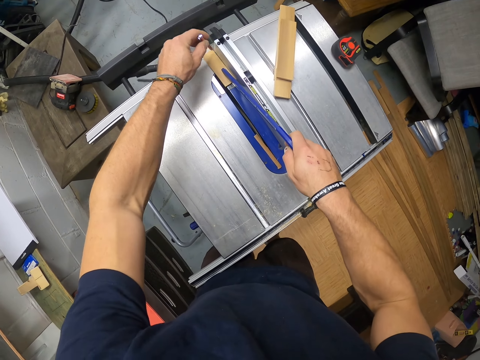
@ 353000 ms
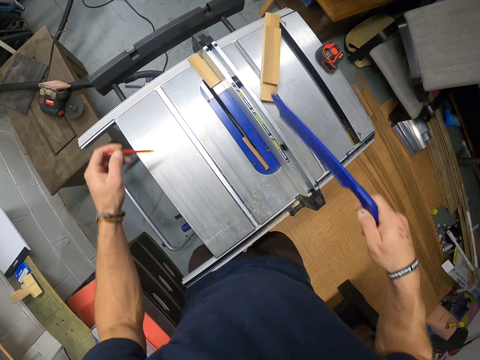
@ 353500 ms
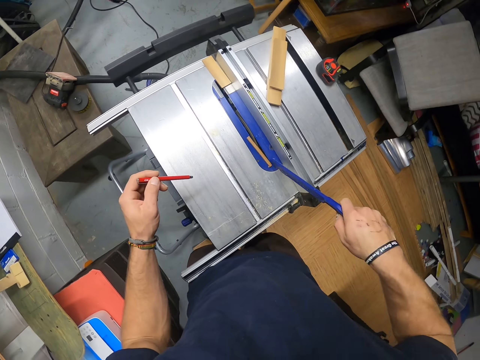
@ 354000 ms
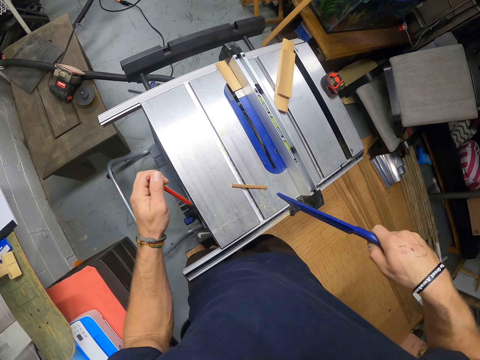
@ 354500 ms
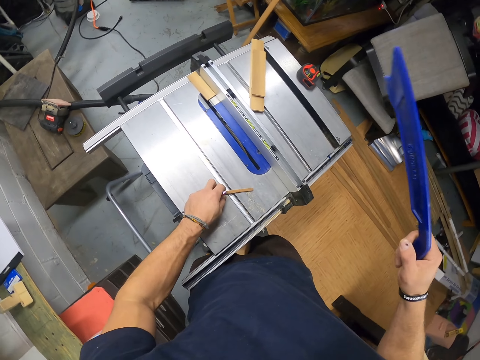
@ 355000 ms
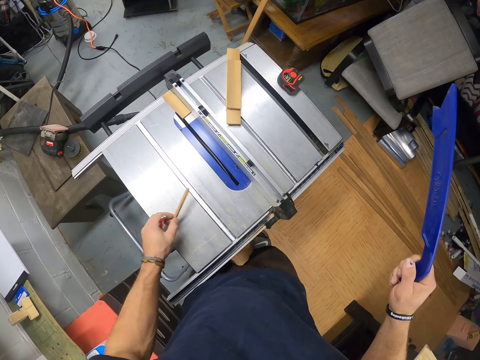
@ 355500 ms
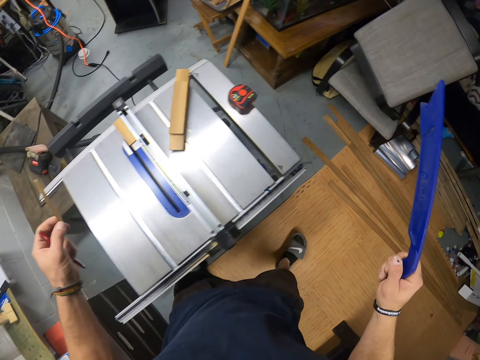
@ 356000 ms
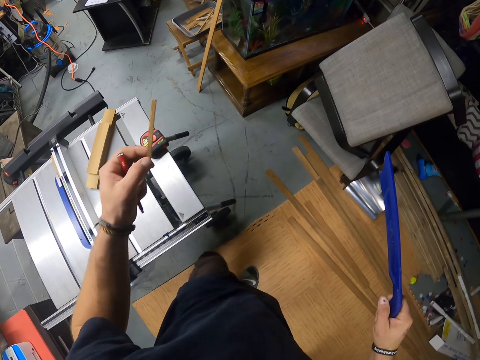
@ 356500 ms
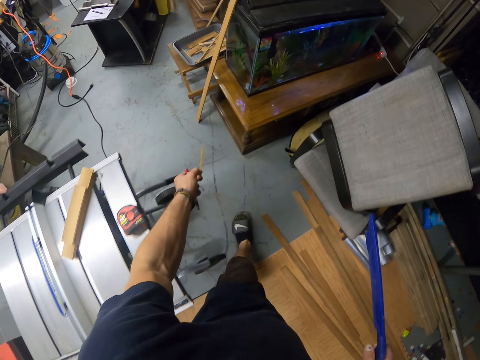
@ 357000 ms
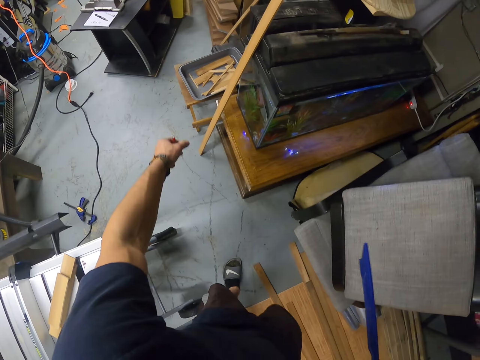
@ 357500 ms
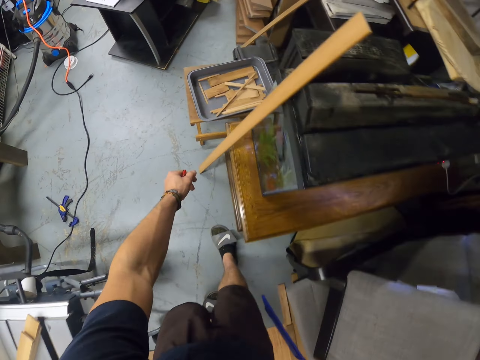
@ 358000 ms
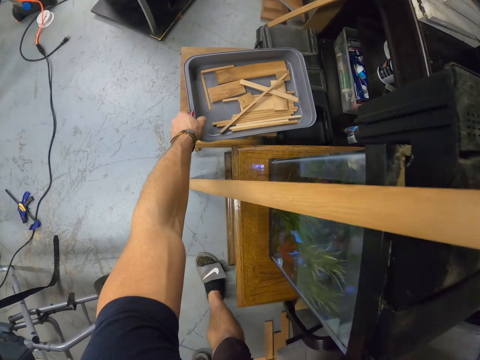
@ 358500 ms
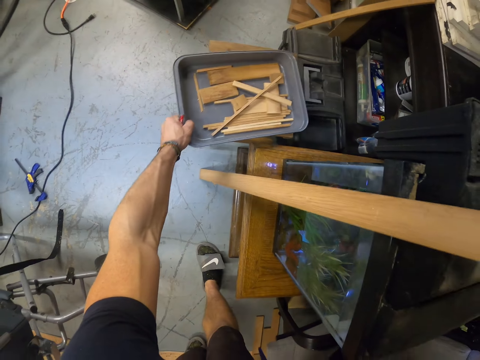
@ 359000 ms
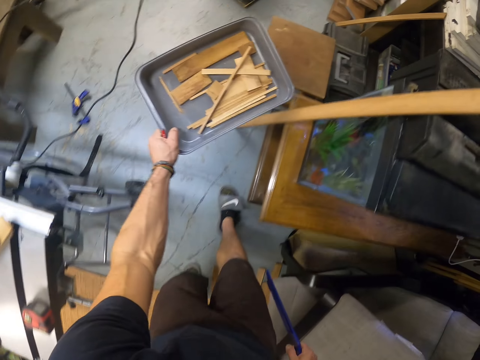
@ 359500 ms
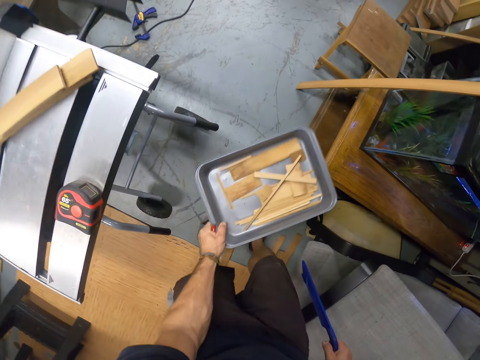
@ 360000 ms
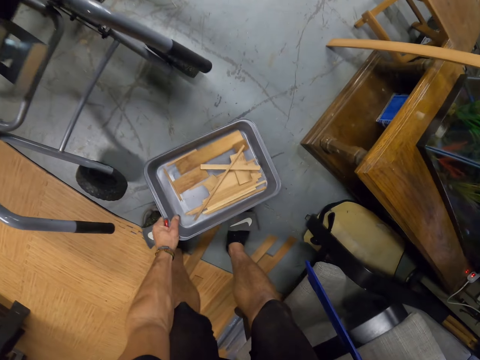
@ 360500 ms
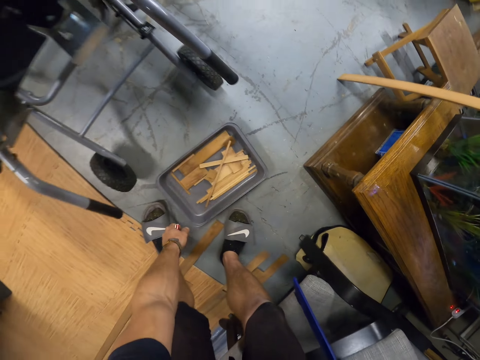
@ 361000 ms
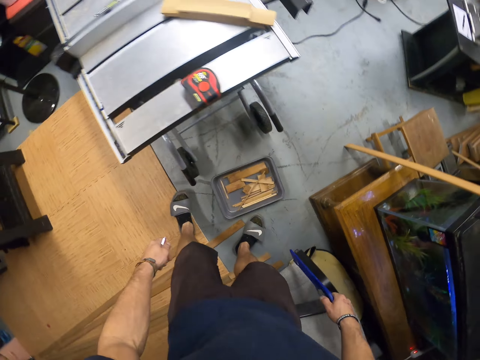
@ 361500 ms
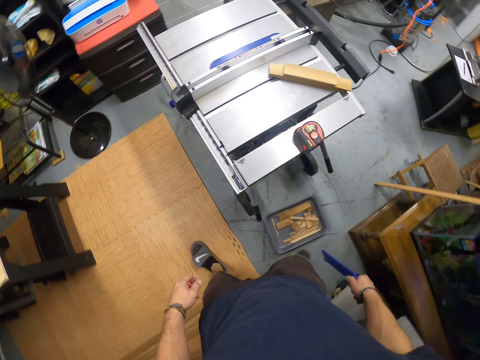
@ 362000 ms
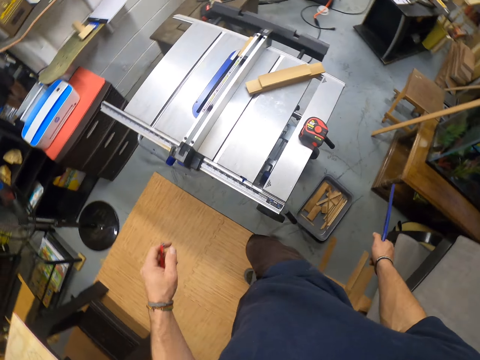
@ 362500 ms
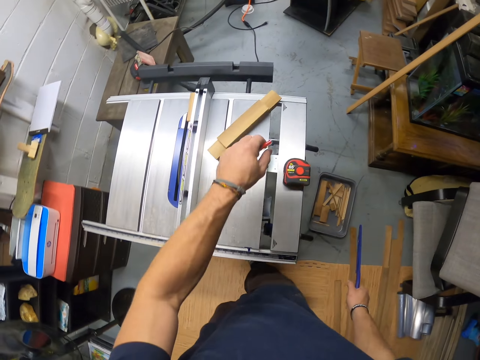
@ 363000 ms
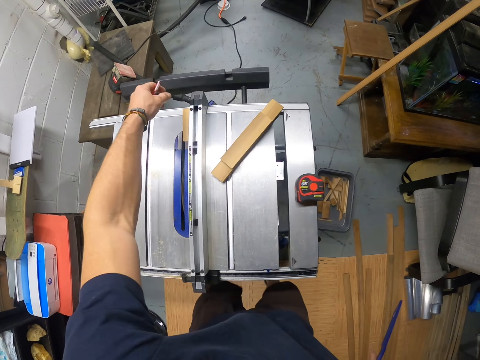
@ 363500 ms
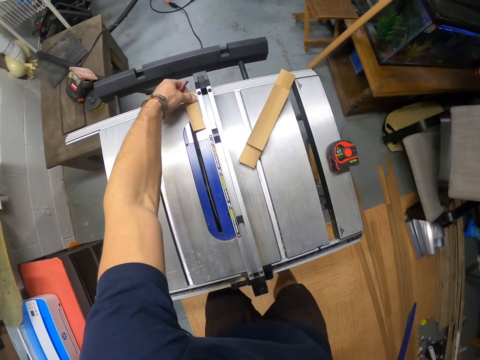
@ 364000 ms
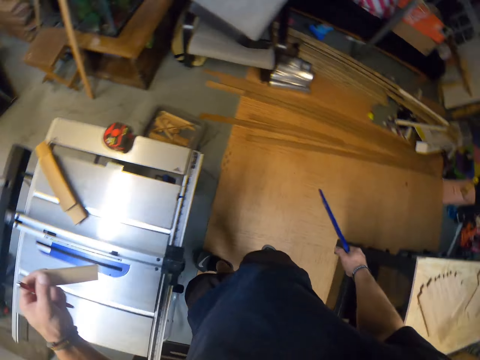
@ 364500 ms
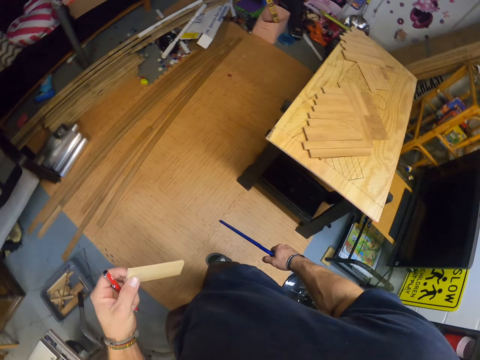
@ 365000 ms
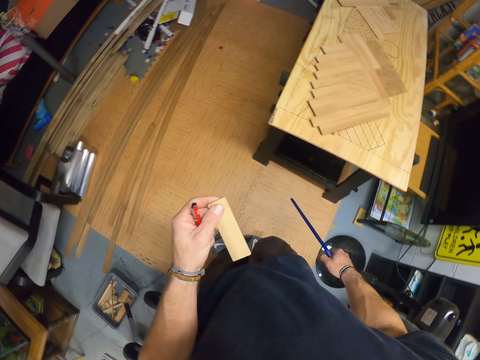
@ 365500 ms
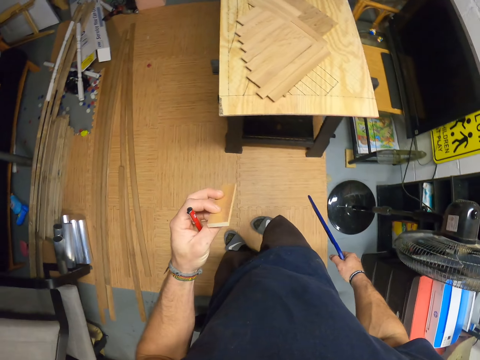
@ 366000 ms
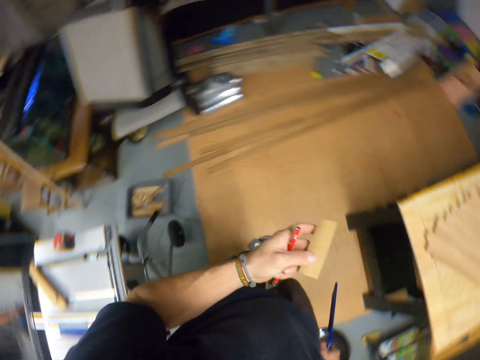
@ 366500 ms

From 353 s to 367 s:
The camera wearer hits an offcut on the table saw with the push stick in his right hand. He picks up the offcut on the table saw with his left hand. He throws the offcut in a tray on a stool with his left hand. He picks up the tray on the stool with his left hand. He places the tray on the floor with his left hand. He picks up the plank on the table saw with his left hand.

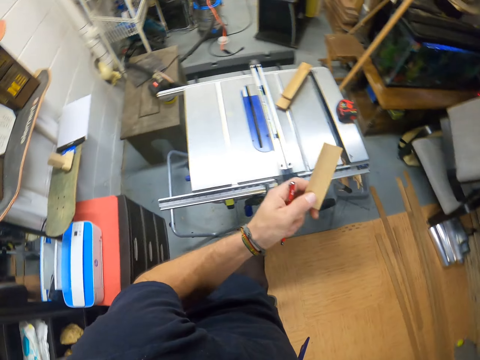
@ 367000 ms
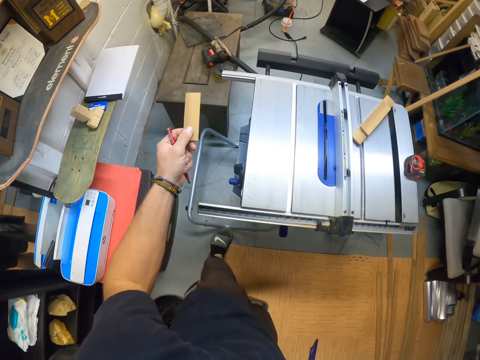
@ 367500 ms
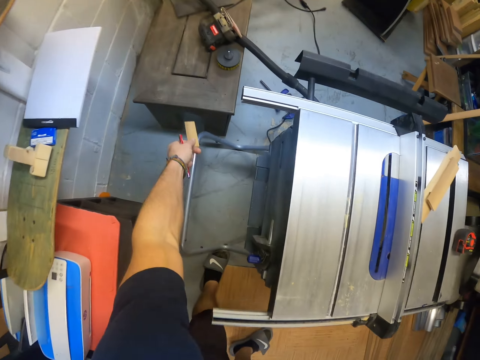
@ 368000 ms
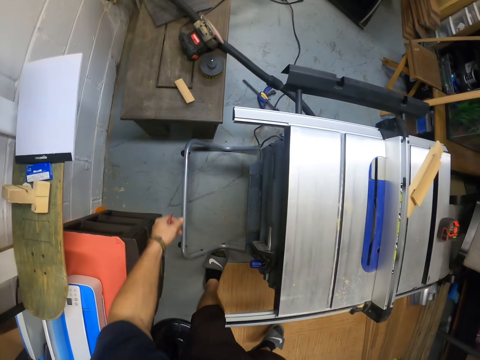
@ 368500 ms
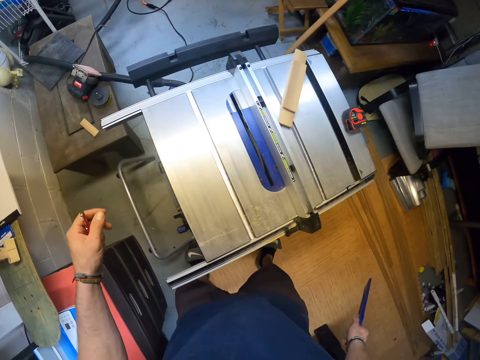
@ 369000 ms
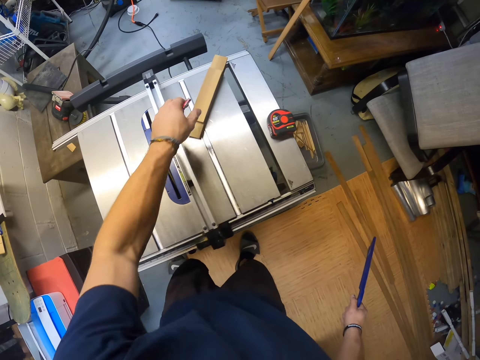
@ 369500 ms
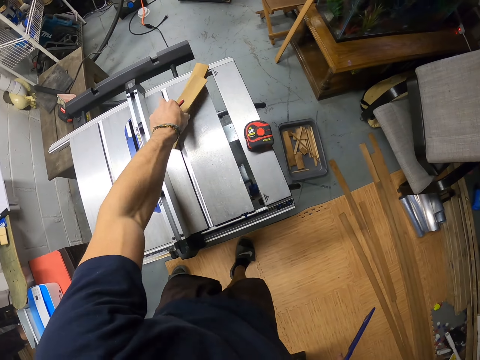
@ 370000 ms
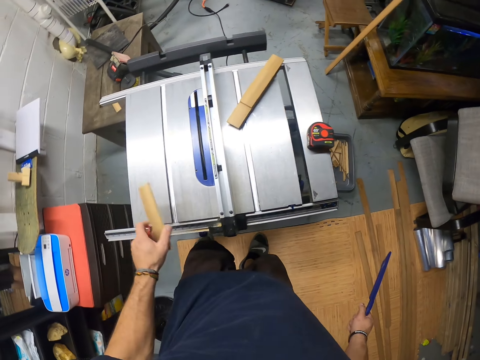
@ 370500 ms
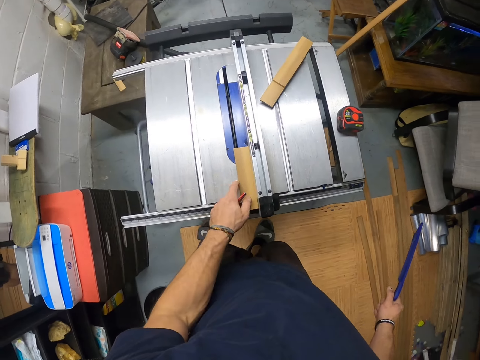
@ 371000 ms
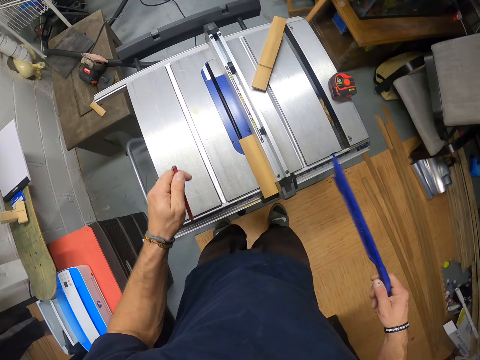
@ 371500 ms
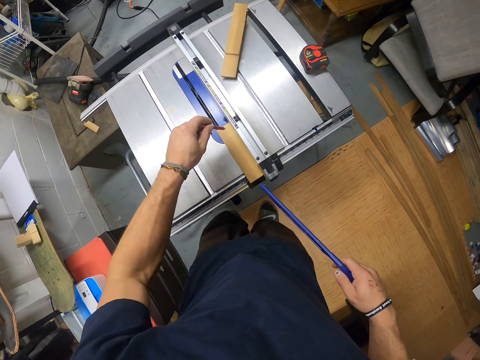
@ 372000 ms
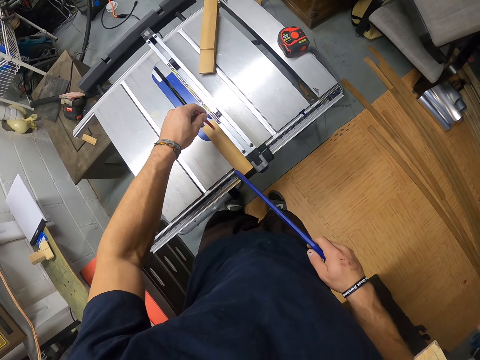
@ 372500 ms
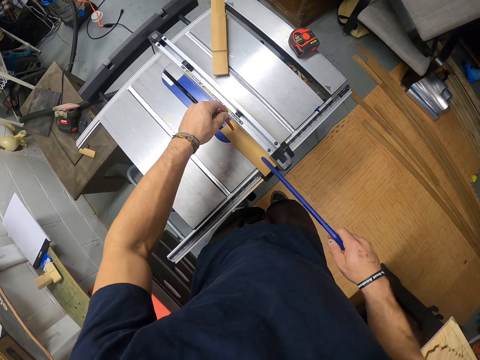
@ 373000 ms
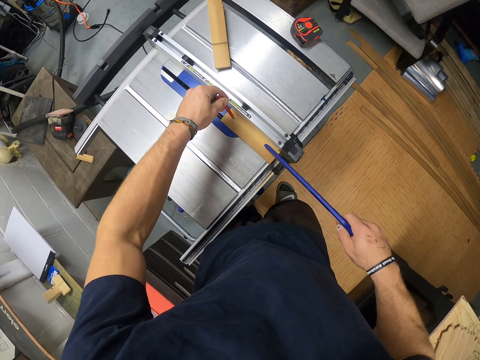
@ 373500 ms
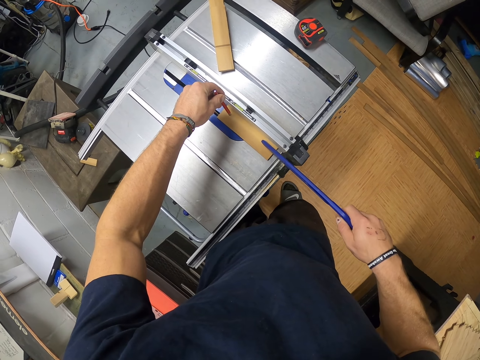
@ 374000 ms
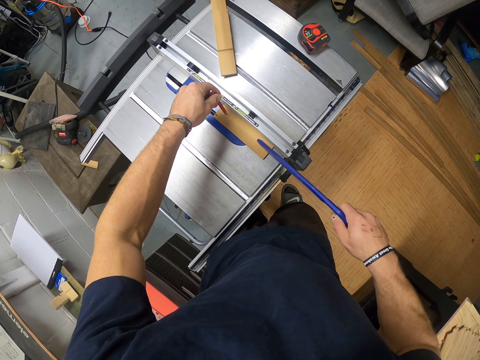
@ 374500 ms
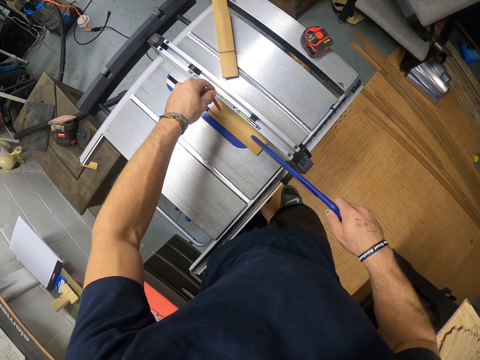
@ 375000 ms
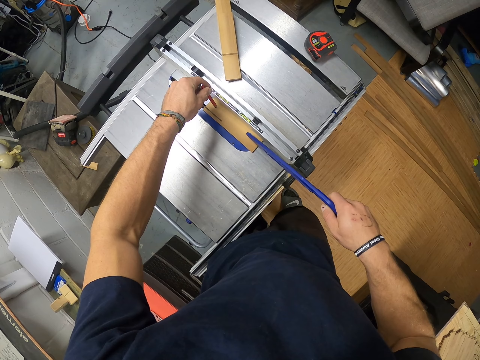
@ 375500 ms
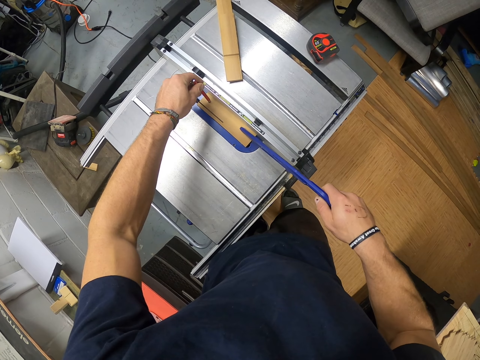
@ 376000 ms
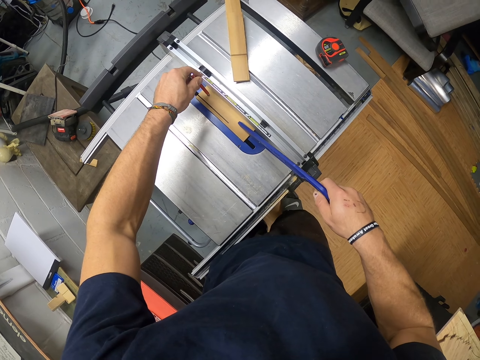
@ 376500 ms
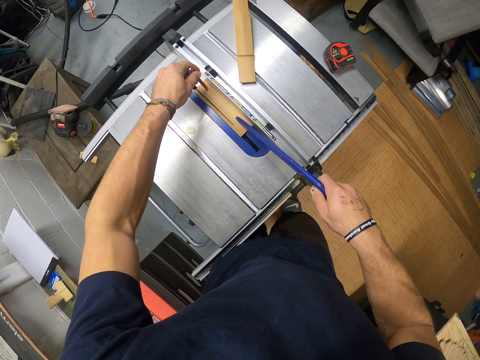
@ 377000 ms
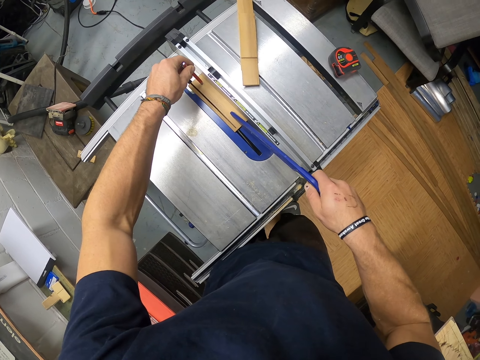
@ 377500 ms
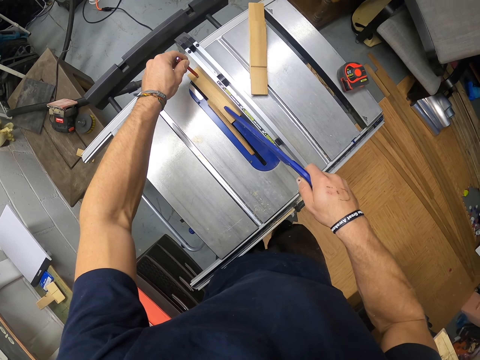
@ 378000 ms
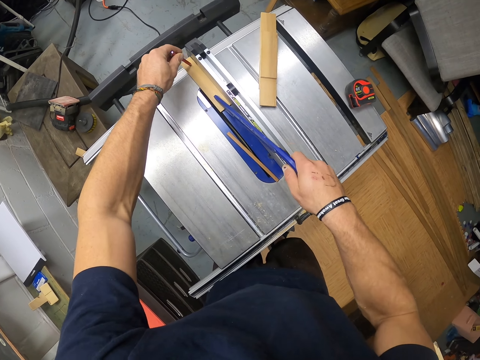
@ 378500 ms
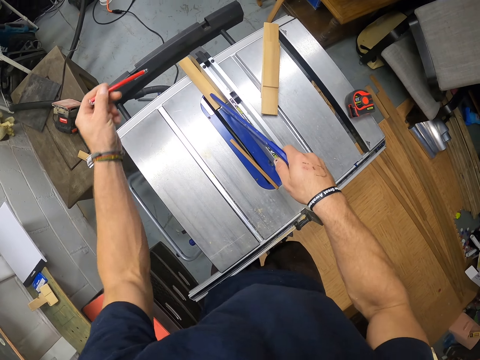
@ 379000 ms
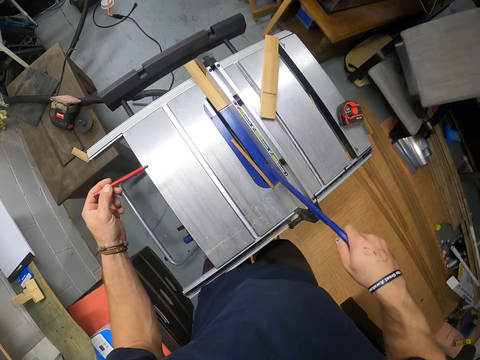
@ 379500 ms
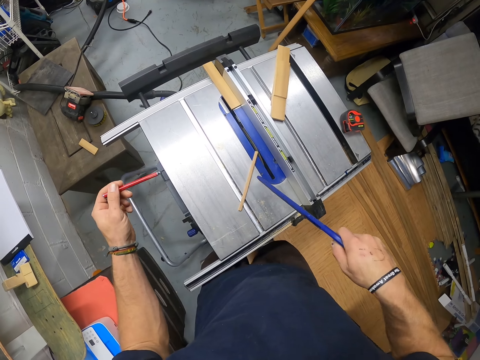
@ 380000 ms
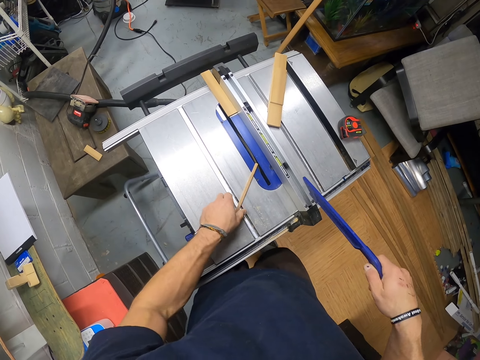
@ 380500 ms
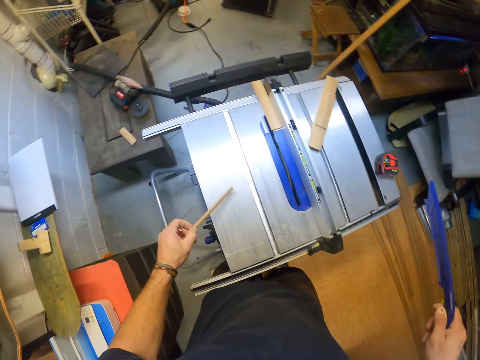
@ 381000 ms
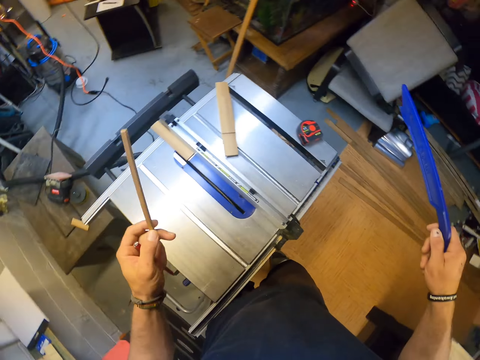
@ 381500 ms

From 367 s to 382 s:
The camera wearer throws the plank on a table in the workshop. He picks up a plank on the planks on the table saw with his left hand. He places the plank on the table saw with his left hand. He holds the wood with a push stick and a pencil. He pushes the plank on the table saw's throat plate with the push stick in his right hand and the pencil in his left hand. He cuts the wood using the table saw. He hits an offcut with the push stick in his right hand. He picks up the offcut on the table saw with his left hand.
